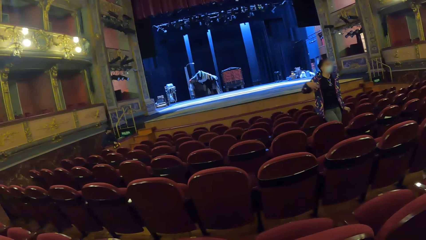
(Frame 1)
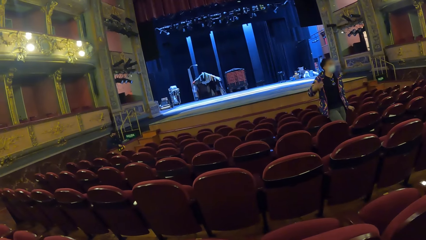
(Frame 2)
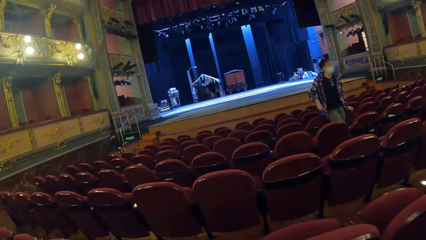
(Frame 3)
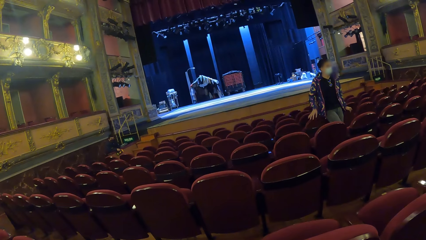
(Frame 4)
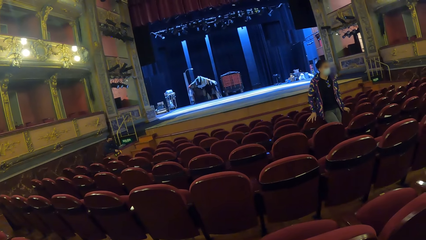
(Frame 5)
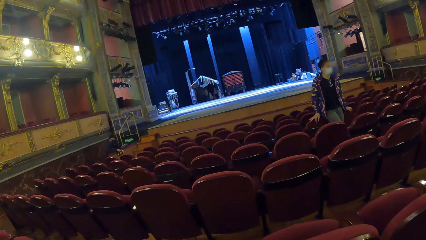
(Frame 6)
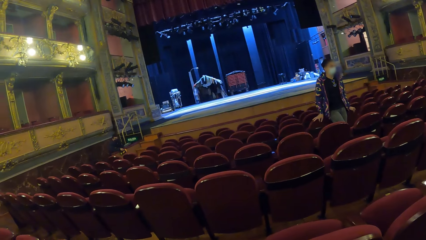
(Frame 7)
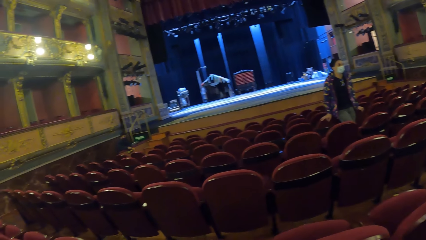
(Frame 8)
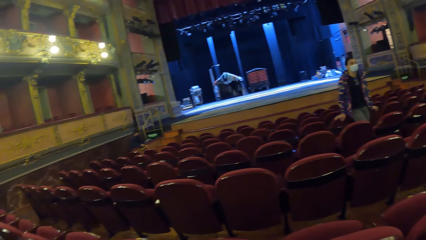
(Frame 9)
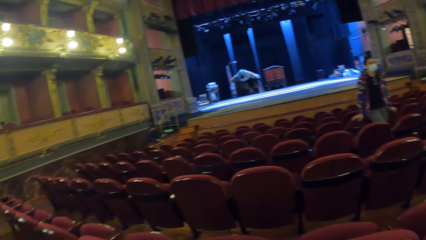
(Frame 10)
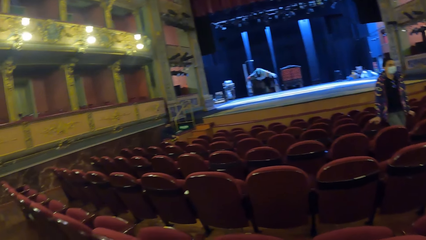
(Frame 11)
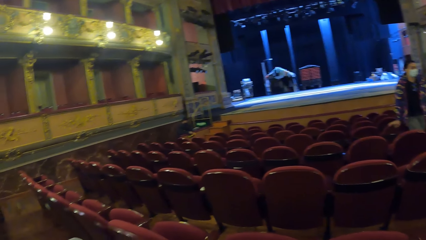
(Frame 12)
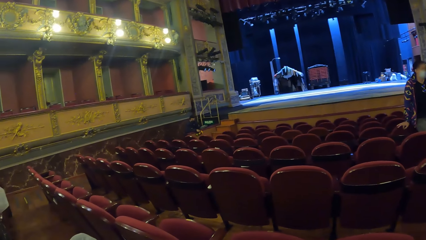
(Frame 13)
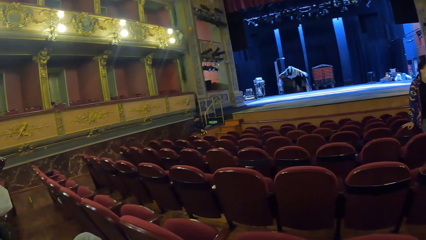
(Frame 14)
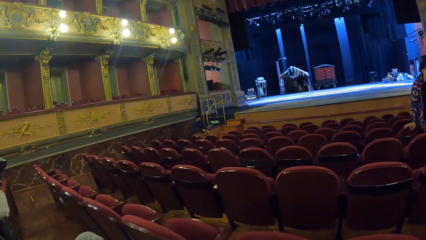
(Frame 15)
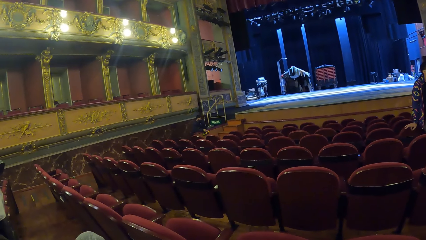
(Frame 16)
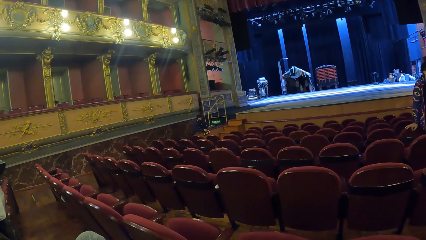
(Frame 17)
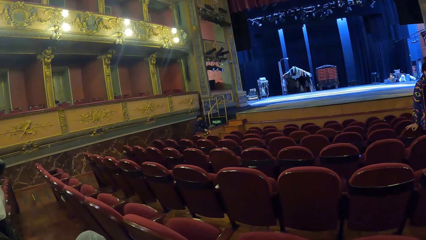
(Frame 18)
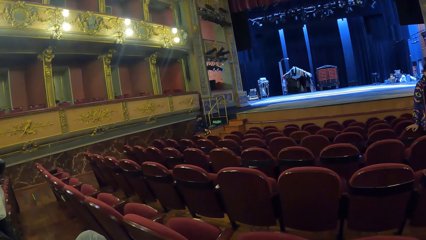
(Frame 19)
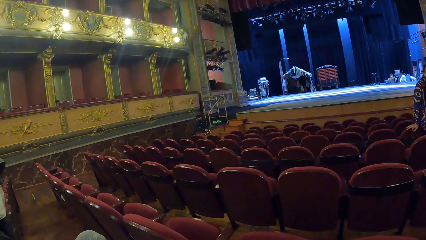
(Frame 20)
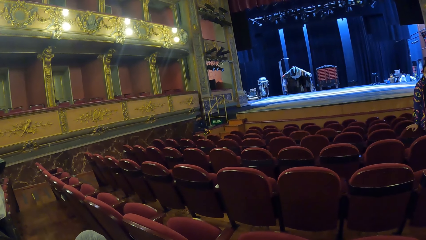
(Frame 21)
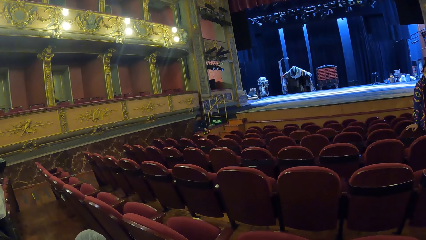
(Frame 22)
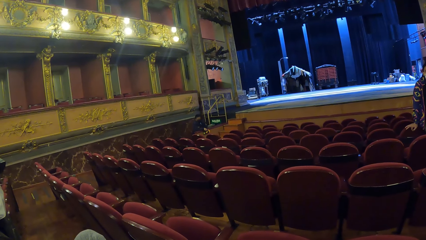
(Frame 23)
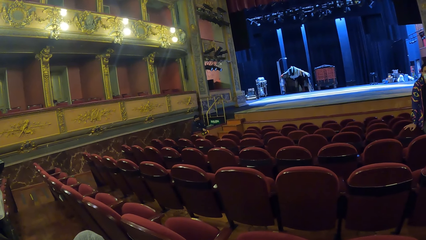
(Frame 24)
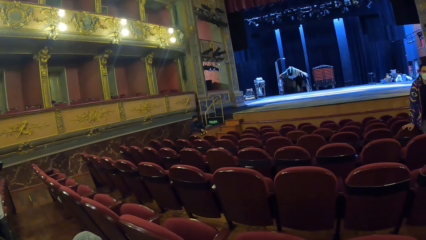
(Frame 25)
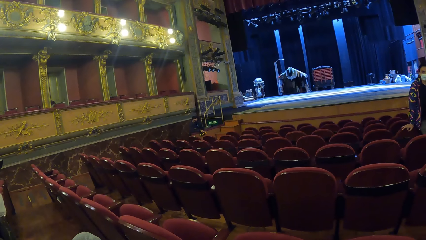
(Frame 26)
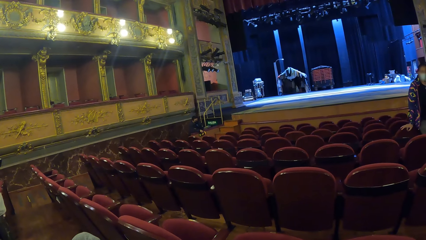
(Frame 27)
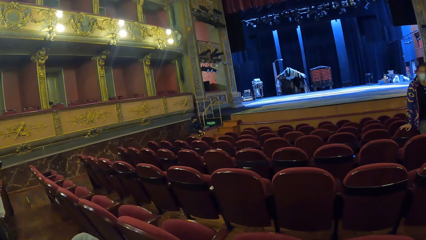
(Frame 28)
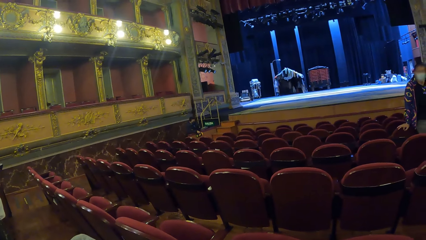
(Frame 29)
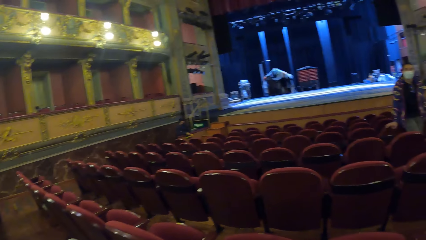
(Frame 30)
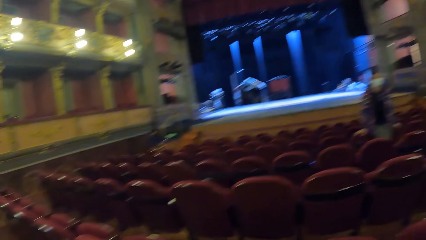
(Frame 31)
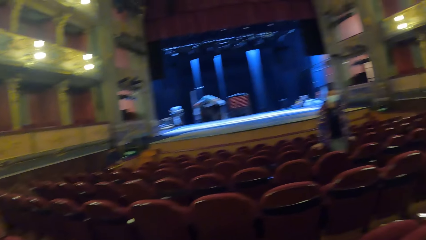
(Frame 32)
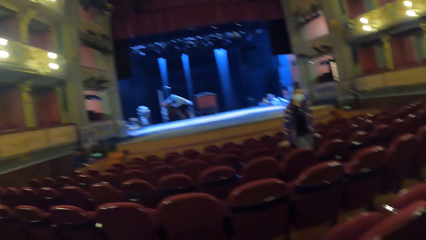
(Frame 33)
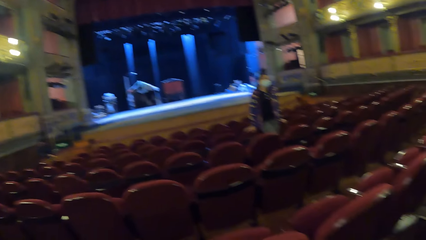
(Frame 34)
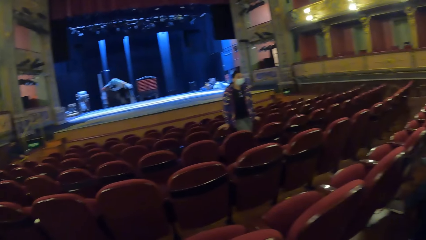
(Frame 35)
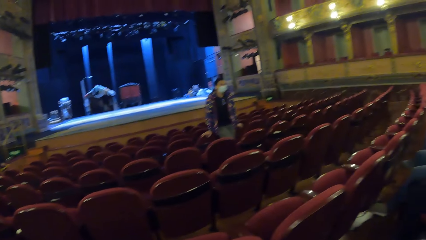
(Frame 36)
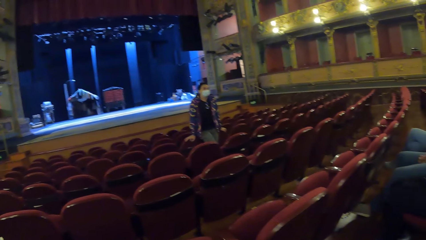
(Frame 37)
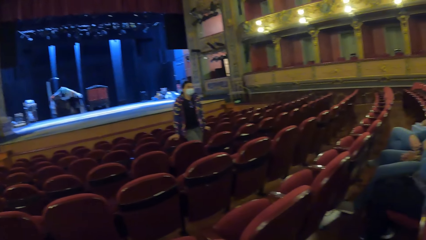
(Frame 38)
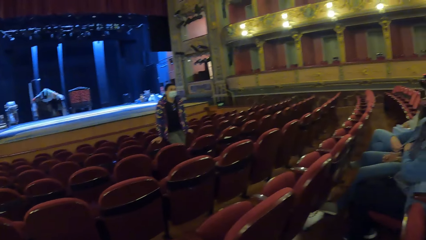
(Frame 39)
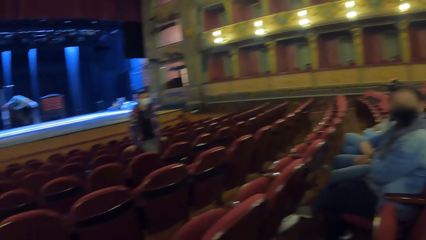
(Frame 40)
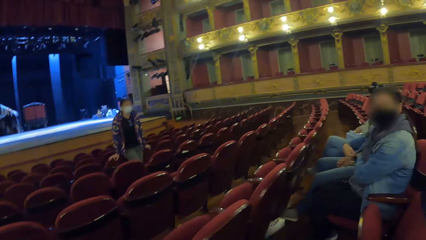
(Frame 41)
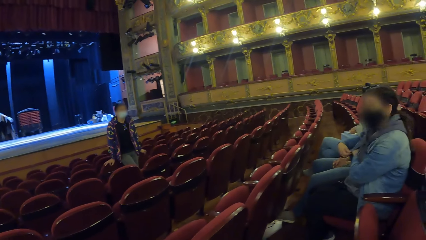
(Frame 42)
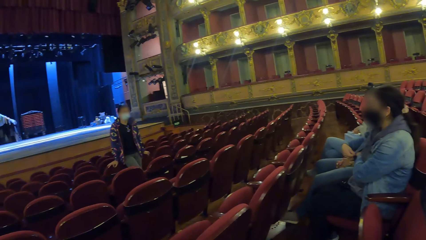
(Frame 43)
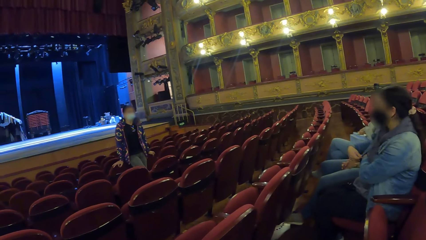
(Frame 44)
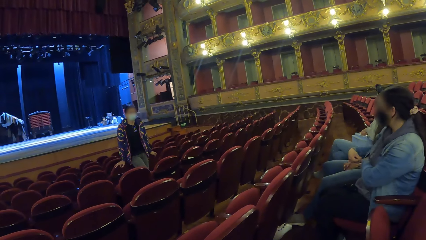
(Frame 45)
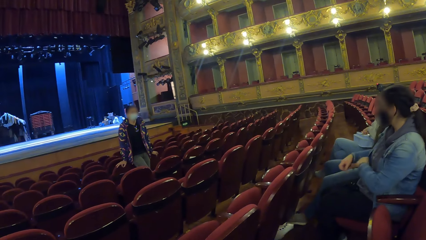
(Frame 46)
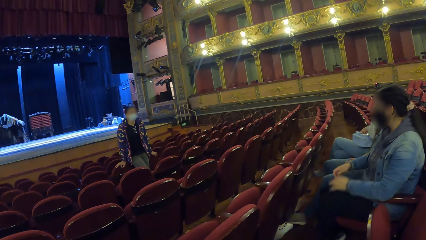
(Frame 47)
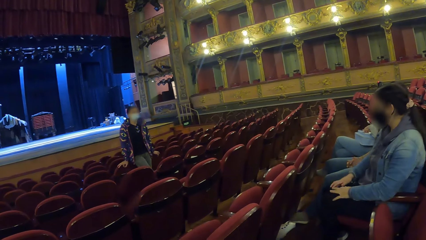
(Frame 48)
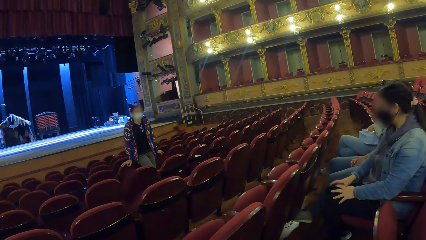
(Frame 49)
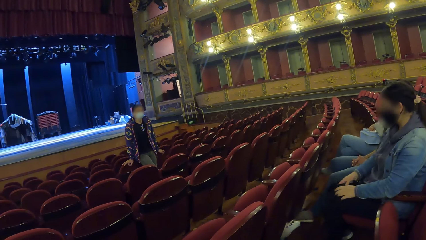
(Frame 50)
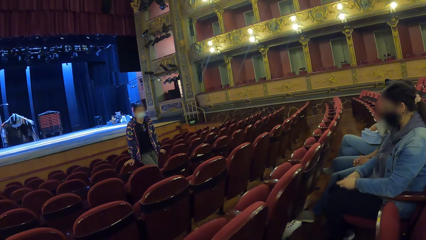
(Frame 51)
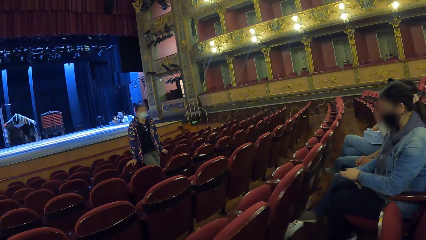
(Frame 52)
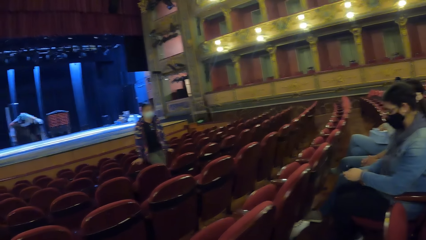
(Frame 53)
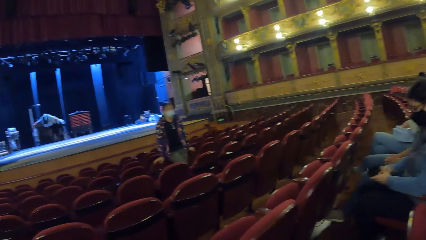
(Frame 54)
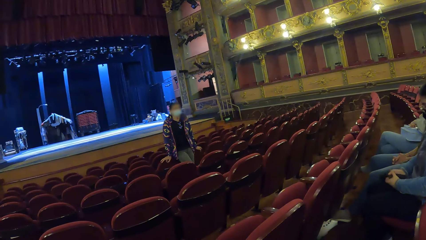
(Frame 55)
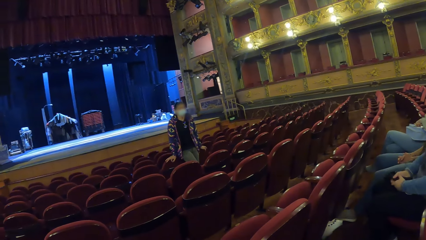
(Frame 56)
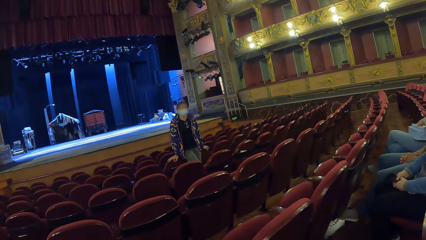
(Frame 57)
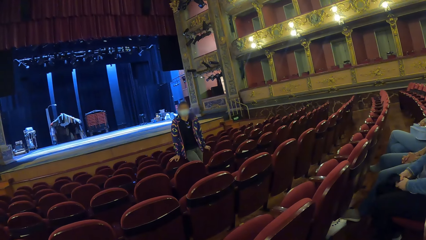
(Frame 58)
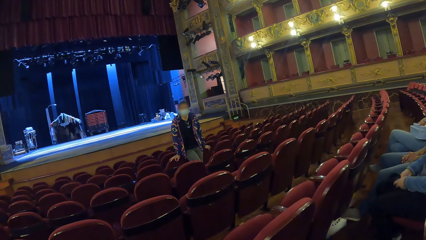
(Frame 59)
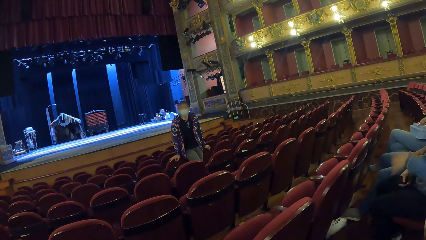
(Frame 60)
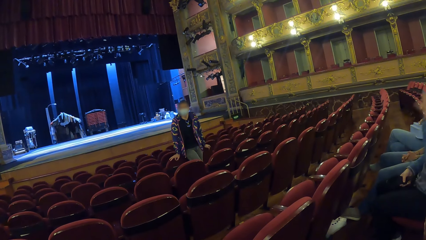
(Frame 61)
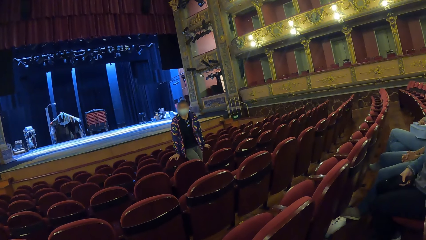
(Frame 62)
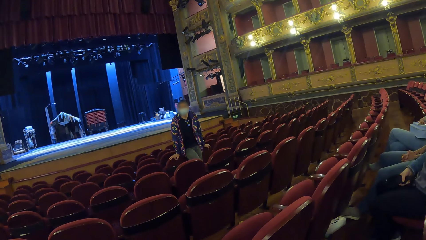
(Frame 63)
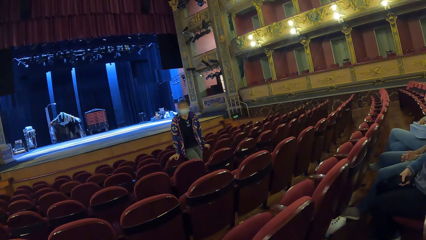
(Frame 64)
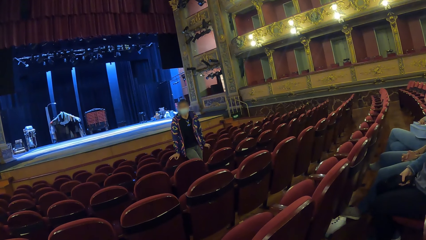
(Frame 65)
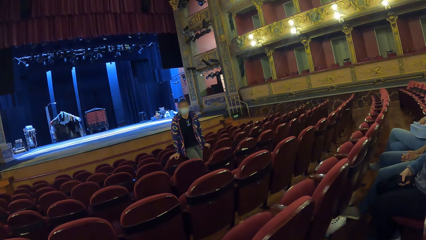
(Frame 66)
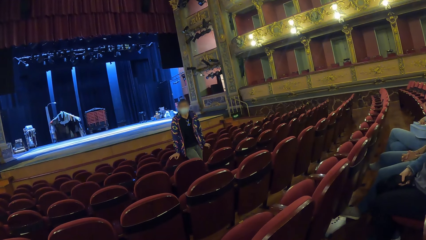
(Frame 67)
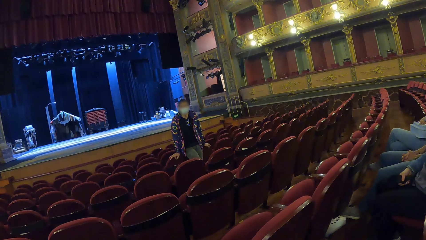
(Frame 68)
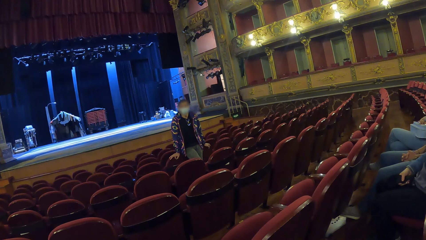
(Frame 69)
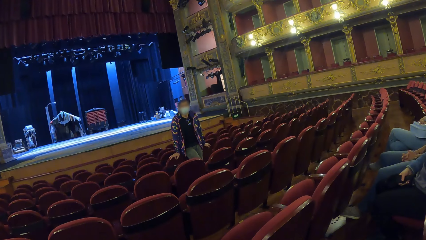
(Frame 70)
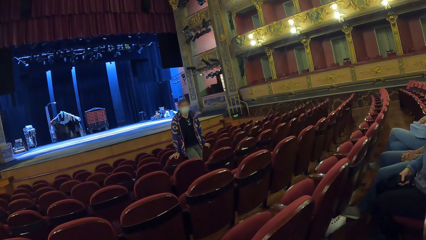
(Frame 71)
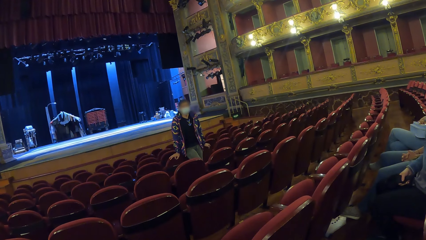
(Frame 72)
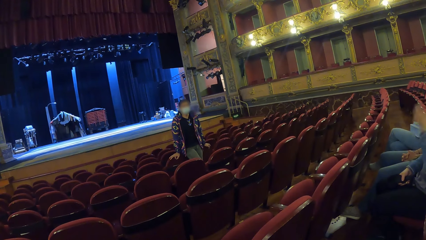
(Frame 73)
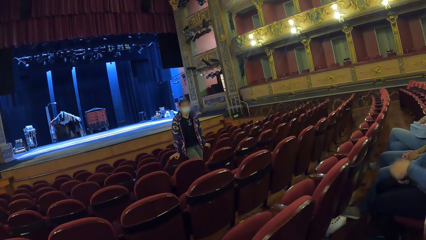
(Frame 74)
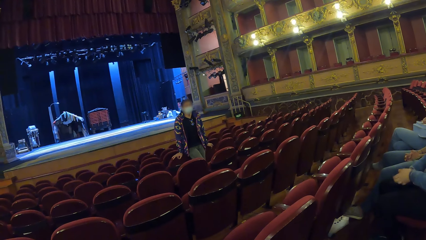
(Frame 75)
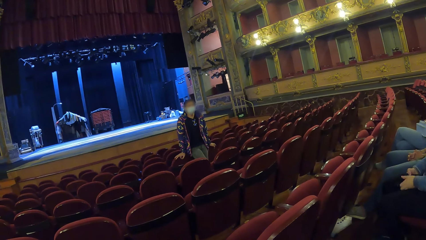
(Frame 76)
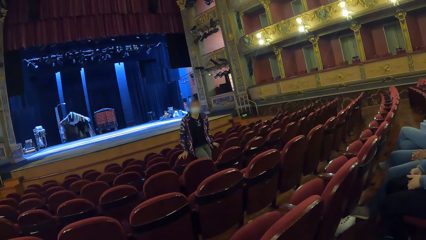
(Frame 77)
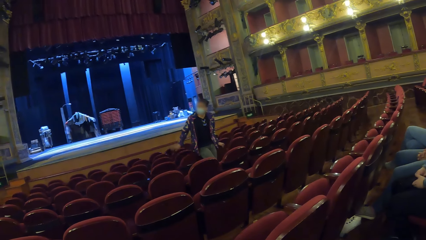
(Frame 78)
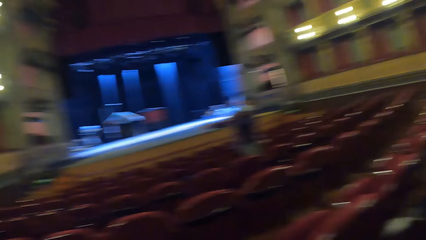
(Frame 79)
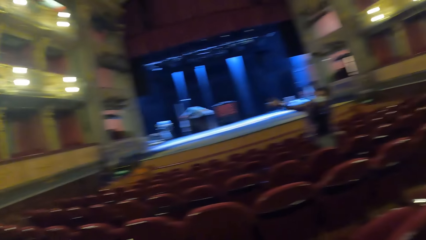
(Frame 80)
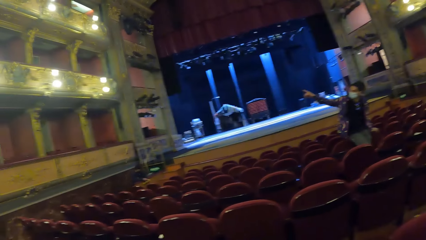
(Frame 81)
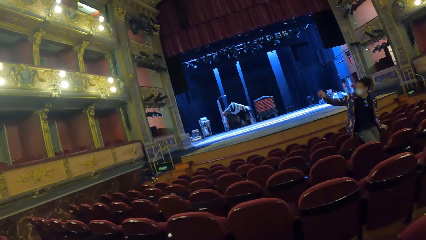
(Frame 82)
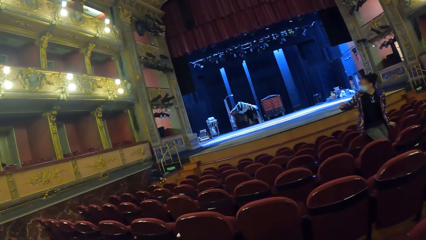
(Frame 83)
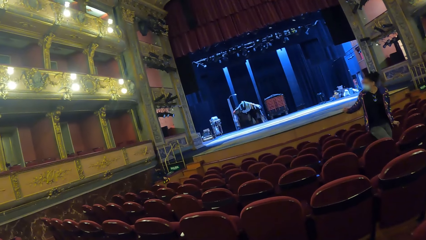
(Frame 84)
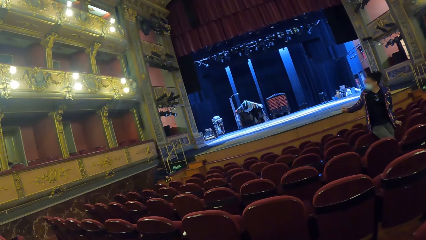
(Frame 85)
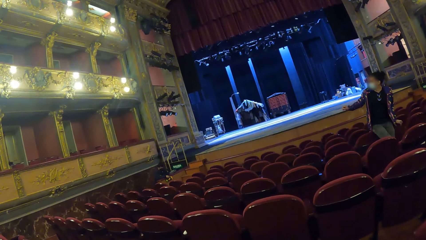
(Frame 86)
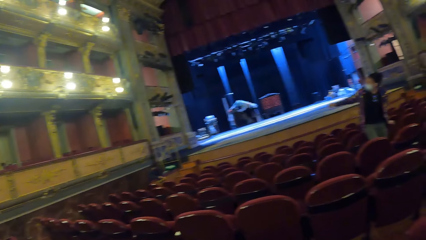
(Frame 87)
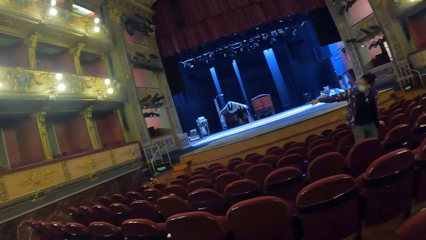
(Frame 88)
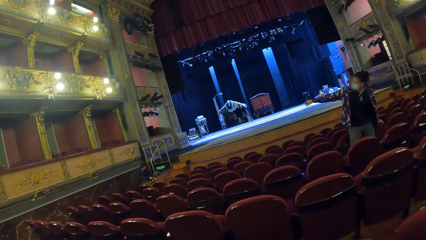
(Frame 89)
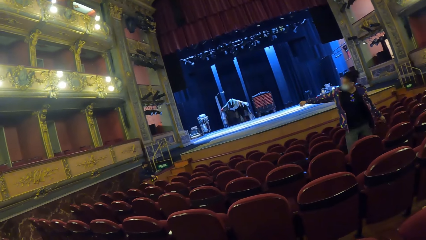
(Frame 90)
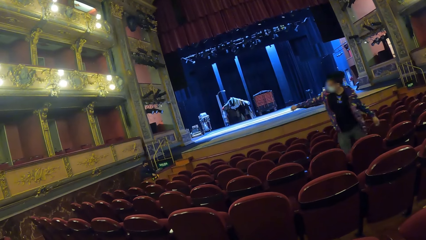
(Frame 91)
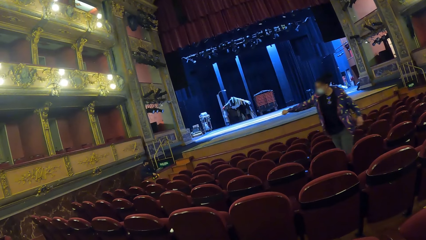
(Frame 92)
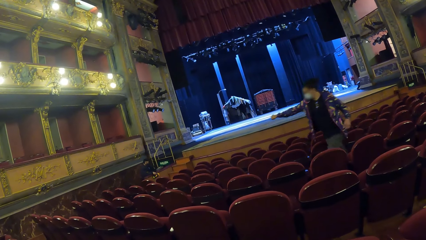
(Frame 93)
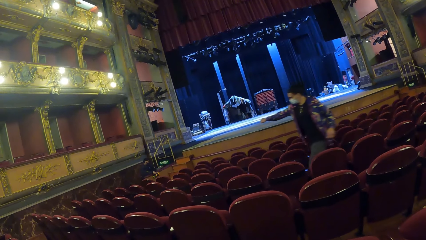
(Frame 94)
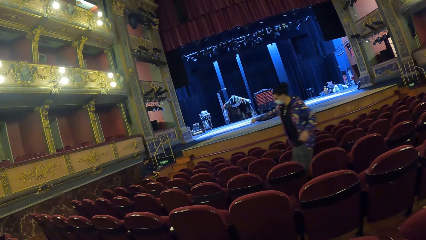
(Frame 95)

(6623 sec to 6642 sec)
The camera wearer looks around. The woman holds the chair. The camera wearer looks around the movie theatre room. They look at the woman and look at the people. They look at the woman. The woman points with her hand. The camera wearer looks around and looks at the woman. The woman moves towards a man.
